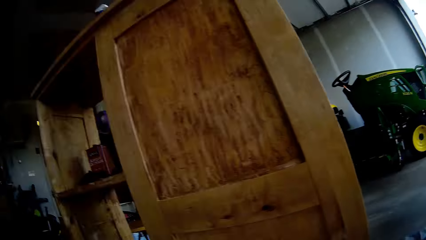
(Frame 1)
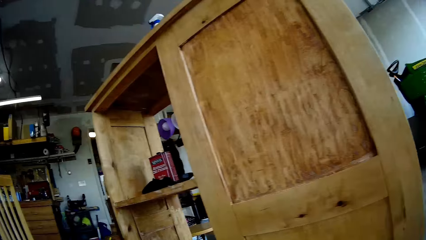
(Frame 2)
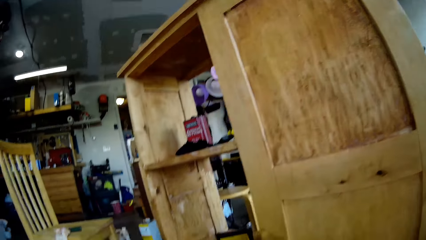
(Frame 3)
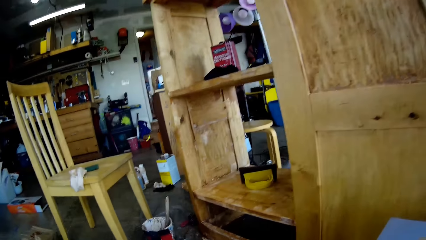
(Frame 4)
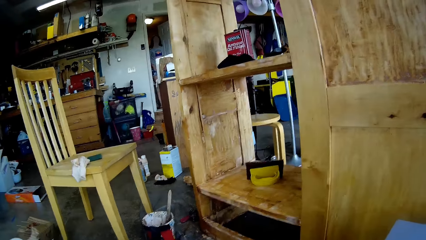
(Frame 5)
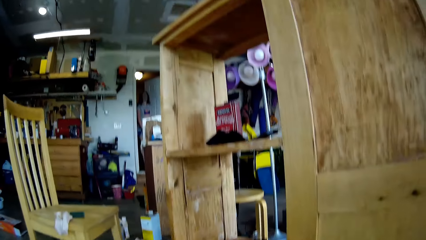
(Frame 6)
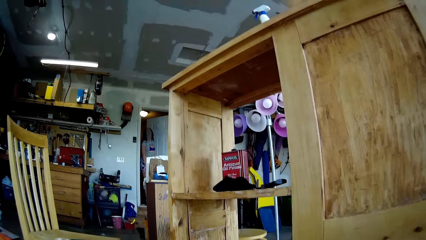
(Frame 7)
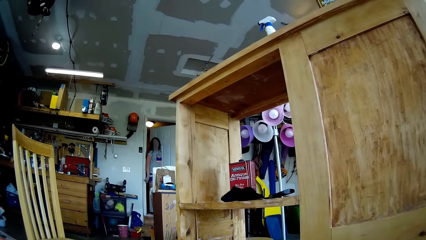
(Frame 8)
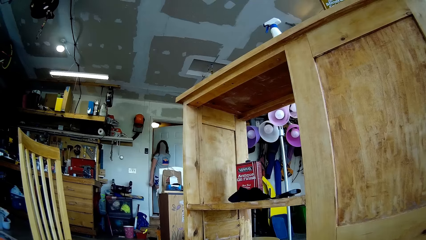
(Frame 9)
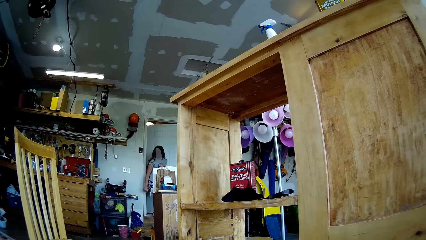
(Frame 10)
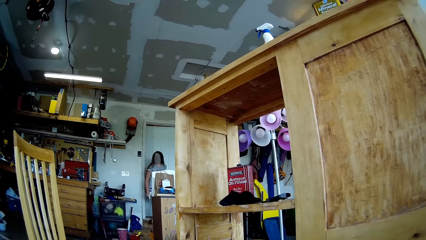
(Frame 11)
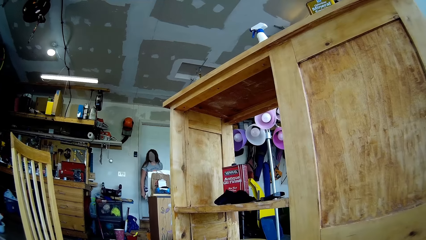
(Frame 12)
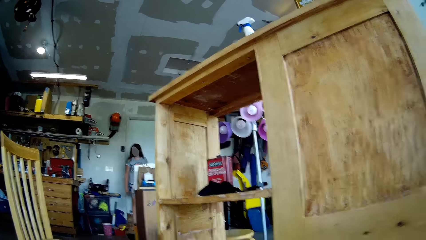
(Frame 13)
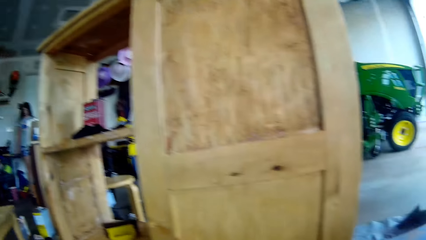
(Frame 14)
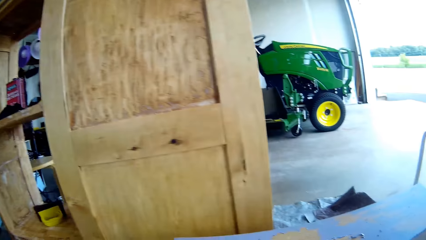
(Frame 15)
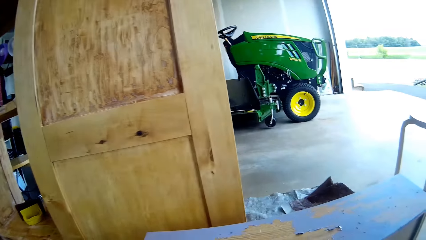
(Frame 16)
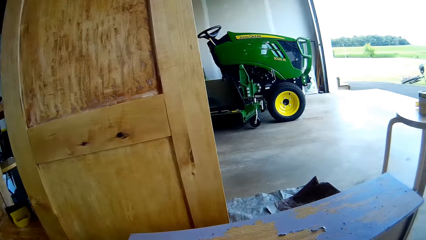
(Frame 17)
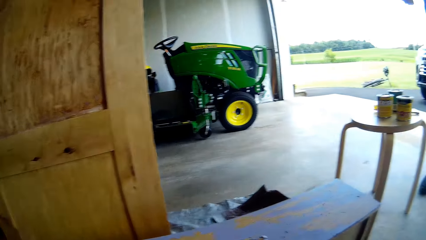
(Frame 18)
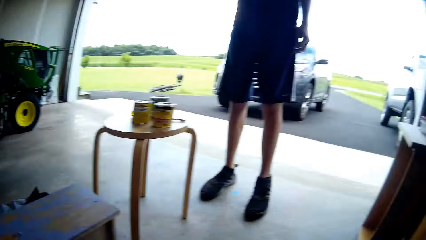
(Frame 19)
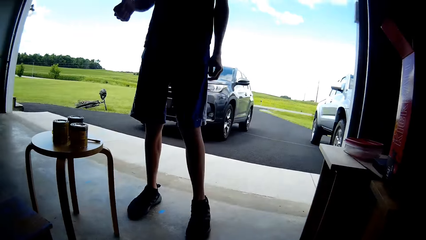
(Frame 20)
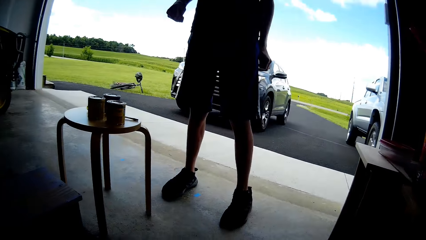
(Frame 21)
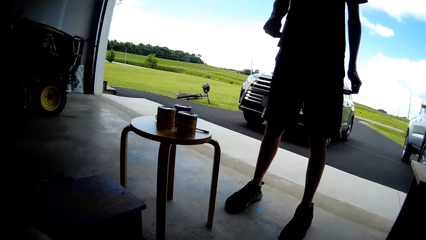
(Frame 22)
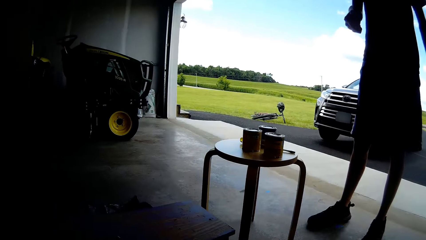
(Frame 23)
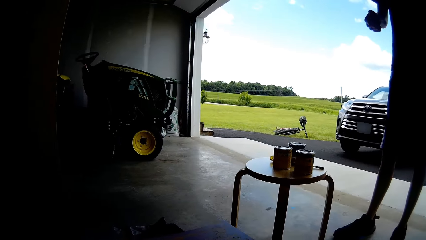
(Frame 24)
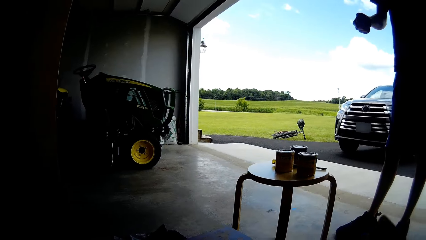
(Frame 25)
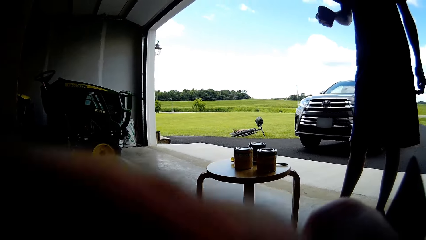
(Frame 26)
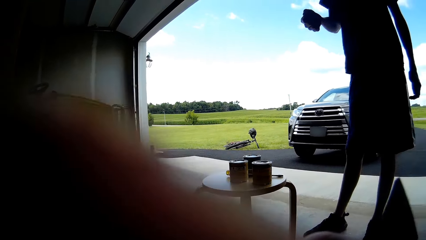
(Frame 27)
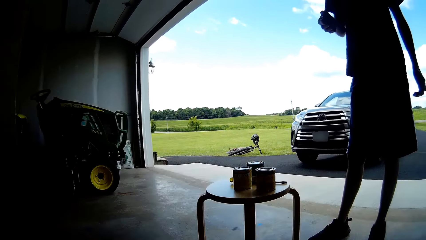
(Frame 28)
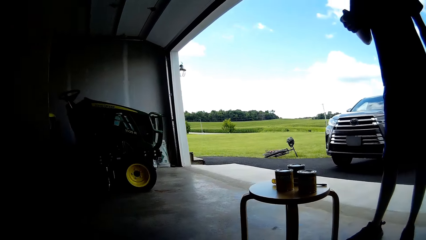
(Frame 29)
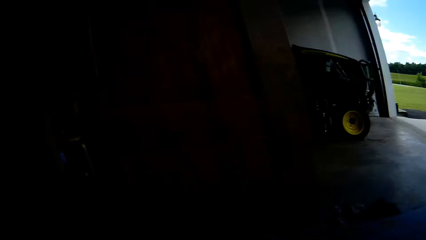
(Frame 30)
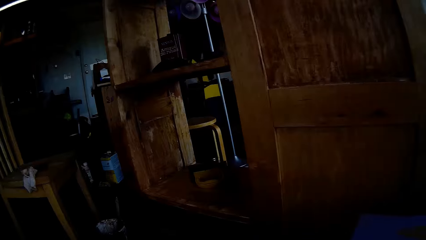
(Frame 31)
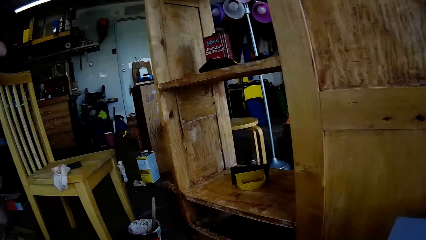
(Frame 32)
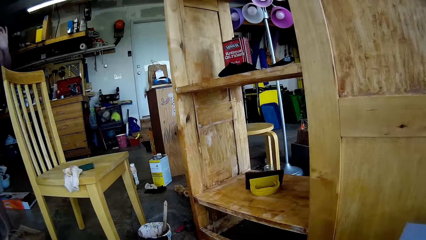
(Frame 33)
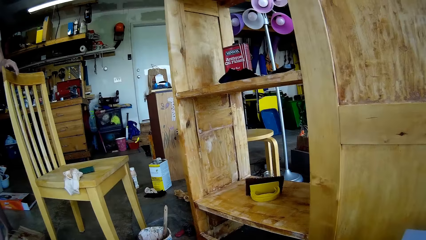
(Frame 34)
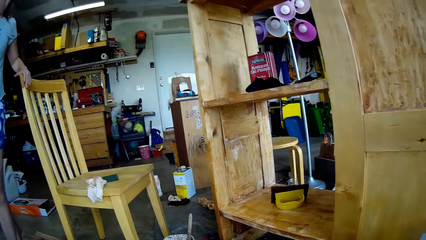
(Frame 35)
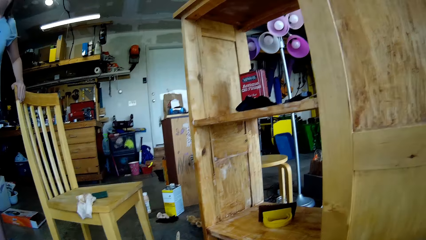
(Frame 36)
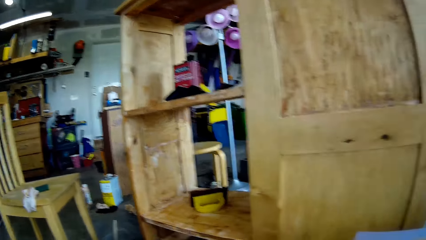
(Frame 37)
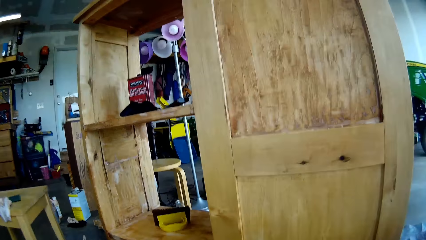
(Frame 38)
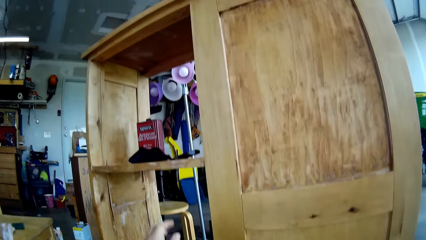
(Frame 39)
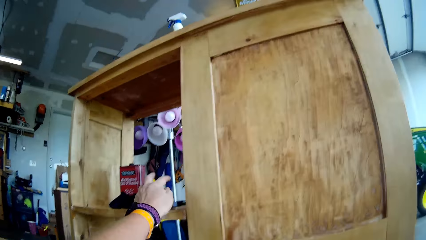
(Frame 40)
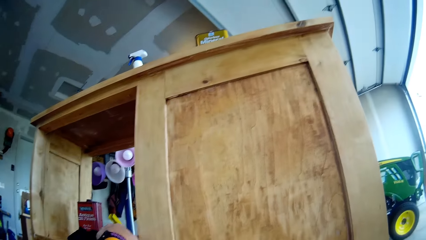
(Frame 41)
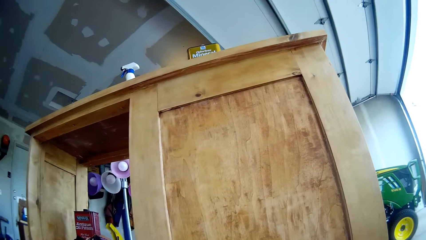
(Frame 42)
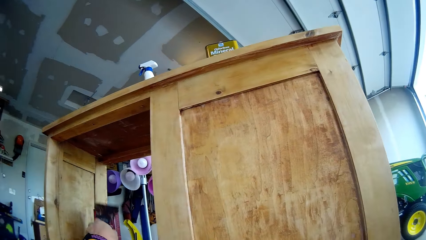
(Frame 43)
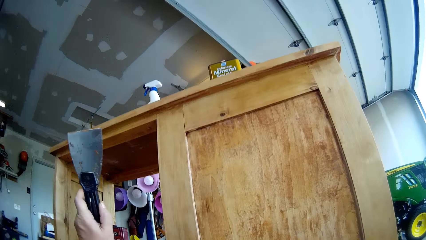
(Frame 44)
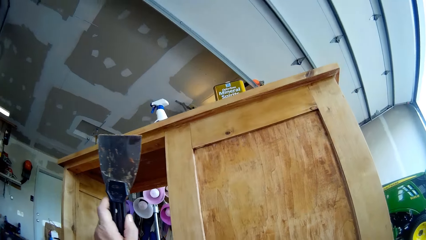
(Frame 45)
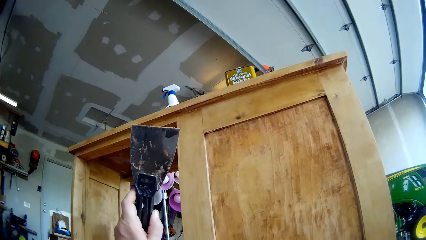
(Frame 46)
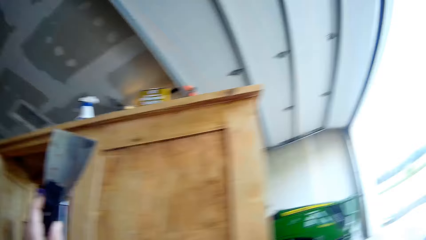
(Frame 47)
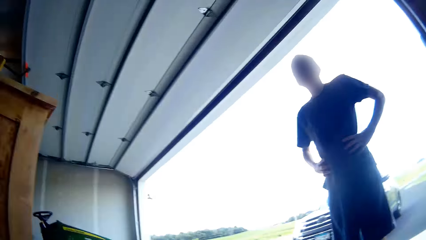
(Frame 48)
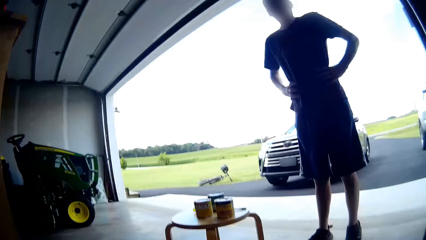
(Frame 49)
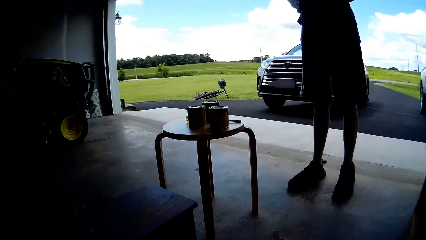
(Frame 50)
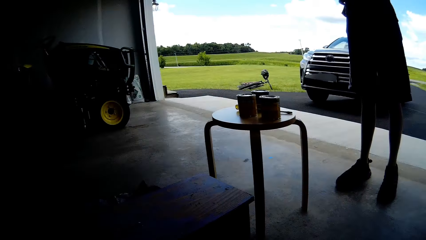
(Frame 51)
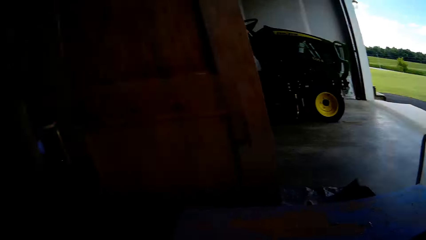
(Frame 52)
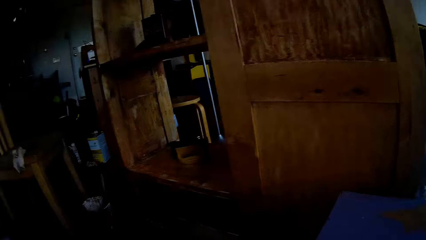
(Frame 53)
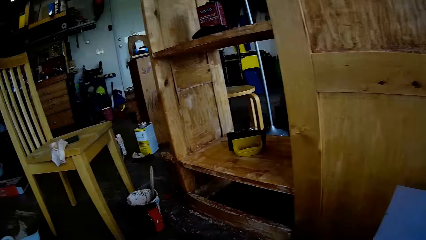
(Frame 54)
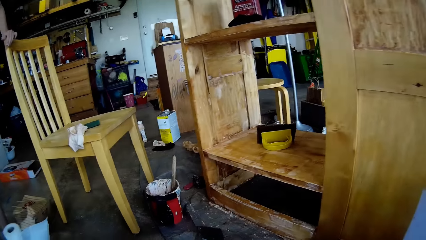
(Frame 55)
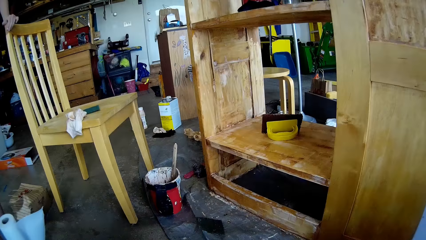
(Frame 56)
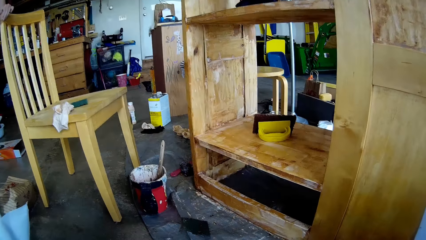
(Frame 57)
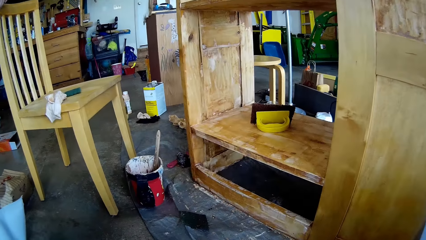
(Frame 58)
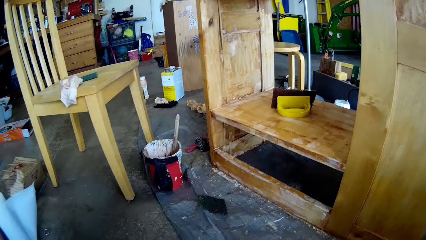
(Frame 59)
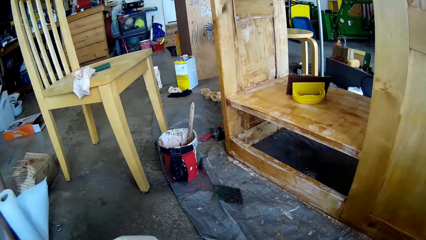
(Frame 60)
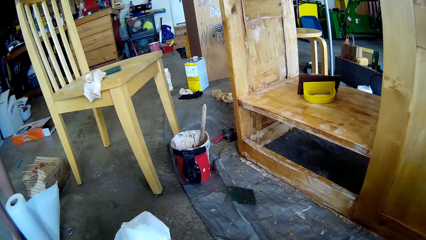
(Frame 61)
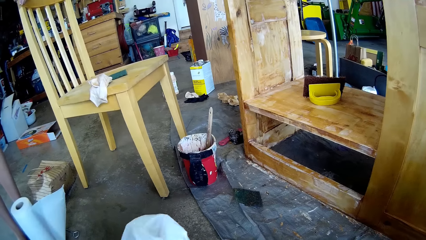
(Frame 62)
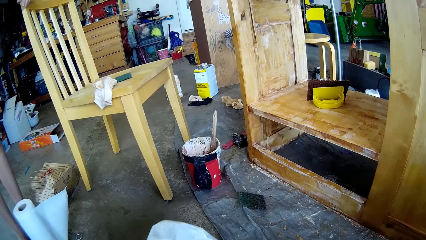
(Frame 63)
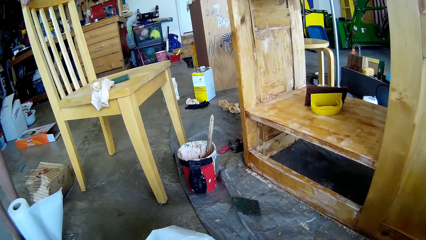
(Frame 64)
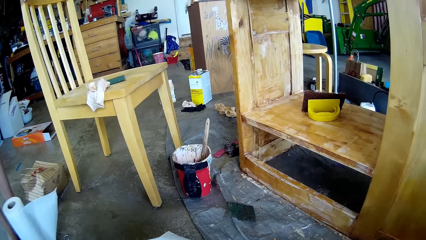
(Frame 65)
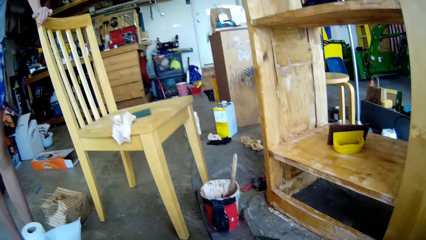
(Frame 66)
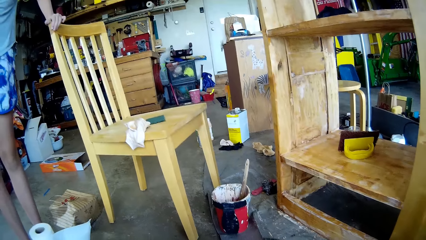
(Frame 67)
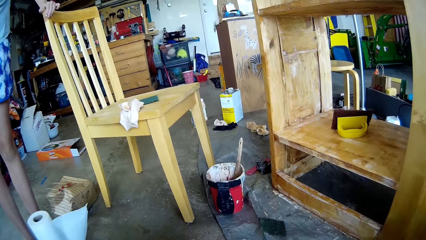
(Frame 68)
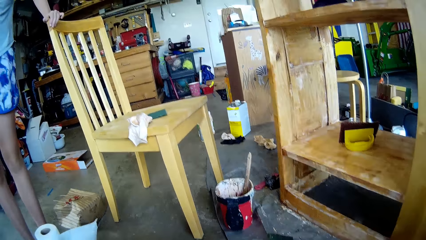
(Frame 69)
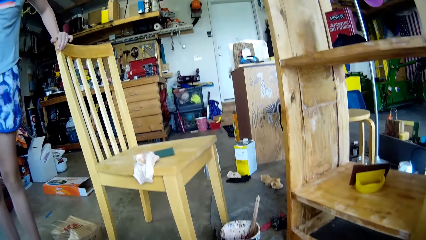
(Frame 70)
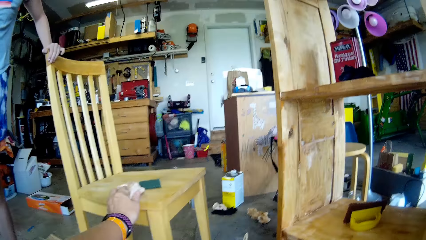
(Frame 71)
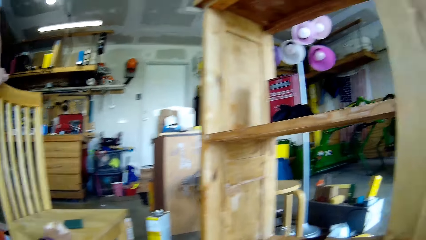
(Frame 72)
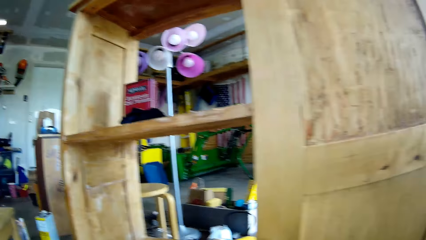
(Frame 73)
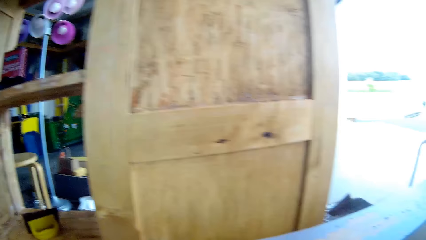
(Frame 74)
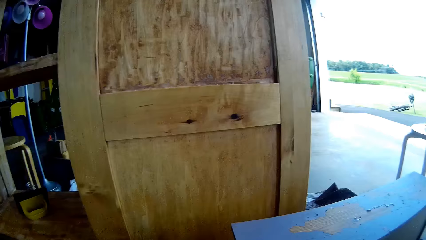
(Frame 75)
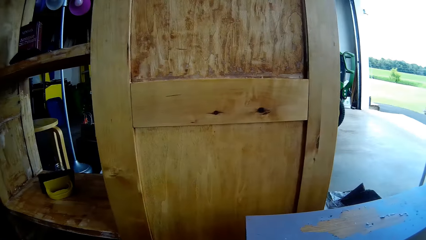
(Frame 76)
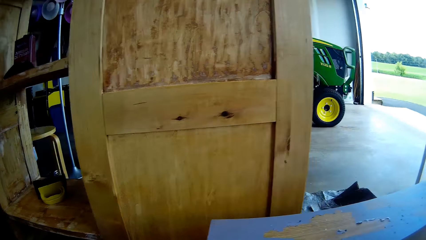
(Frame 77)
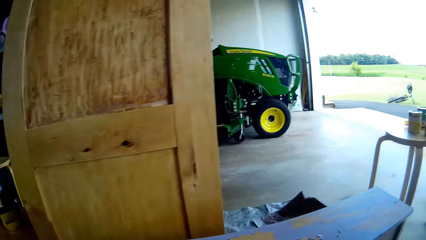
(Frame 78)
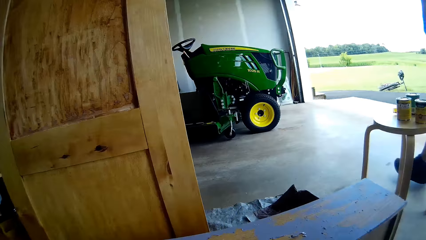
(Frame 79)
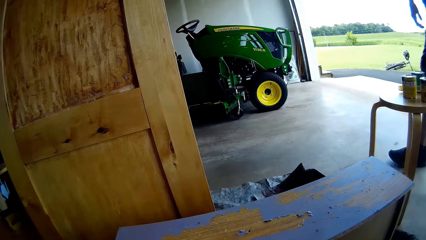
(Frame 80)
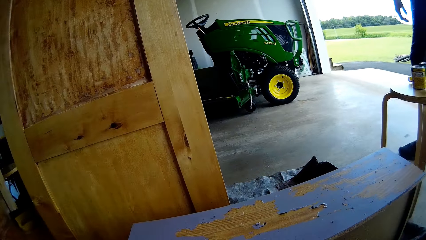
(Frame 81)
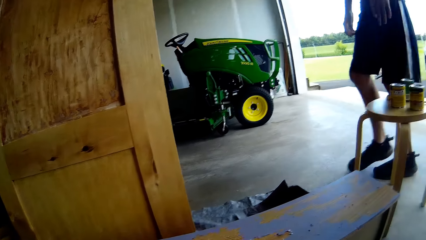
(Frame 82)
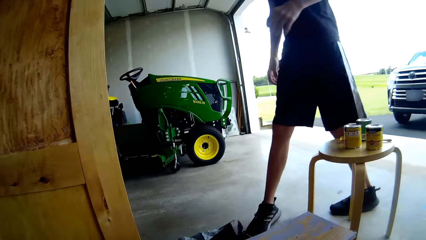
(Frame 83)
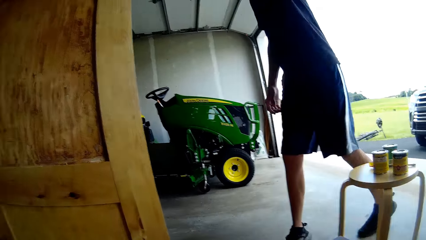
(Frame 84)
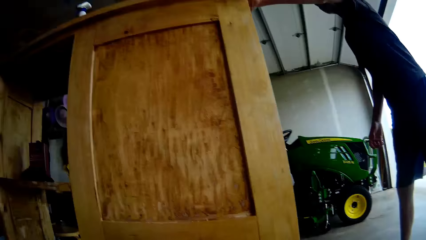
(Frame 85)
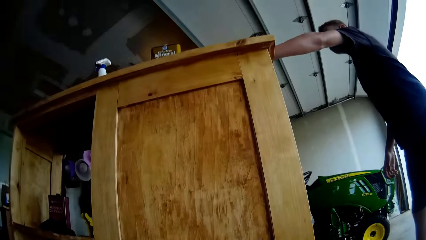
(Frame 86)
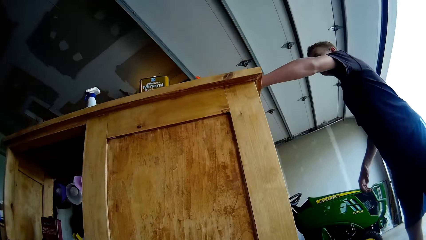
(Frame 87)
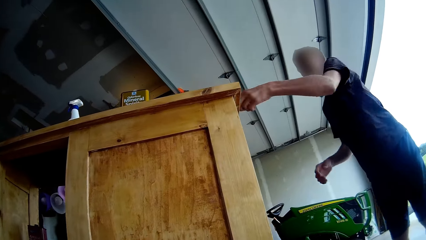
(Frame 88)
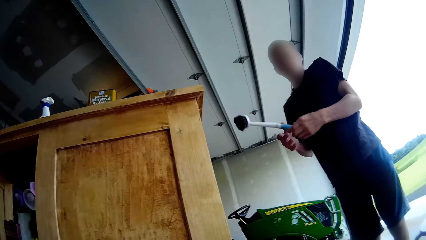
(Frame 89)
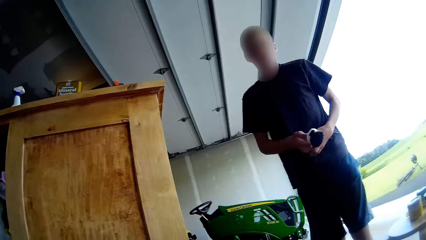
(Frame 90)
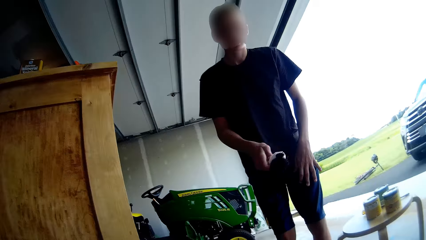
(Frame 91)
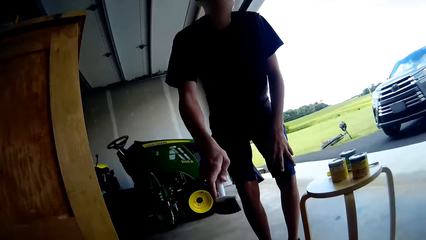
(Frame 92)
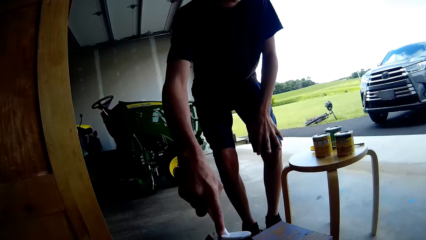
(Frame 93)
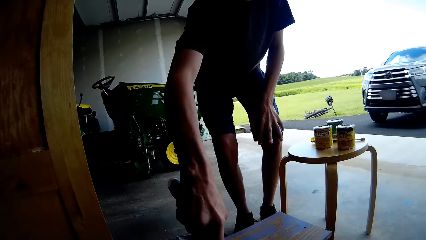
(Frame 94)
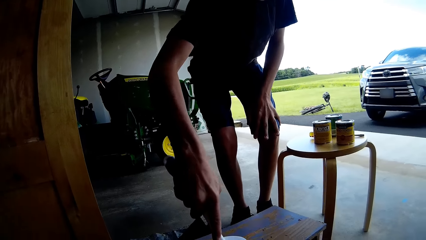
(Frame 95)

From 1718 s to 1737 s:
The camera wearer lifts her hand up. A person closes the door. A girl walks into the room. Another person moves the hand. The camera wearer lifts her hand up. She looks around. The first person holds the chair. The camera wearer moves the hand to the cupboard. She picks a scraper from the drawer. She holds up the scraper. She looks around. She moves the carrier bag. She picks a towel or tissue paper from the chair. The other person walks to the cupboard. The camera wearer looks around. The other person picks a brush from the top of the drawer.
